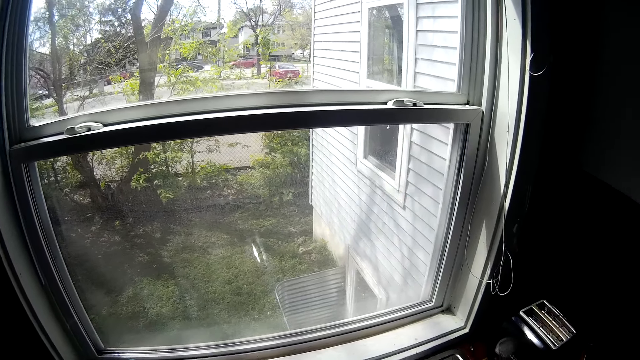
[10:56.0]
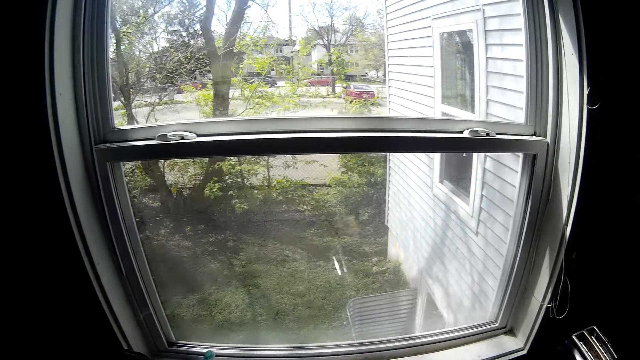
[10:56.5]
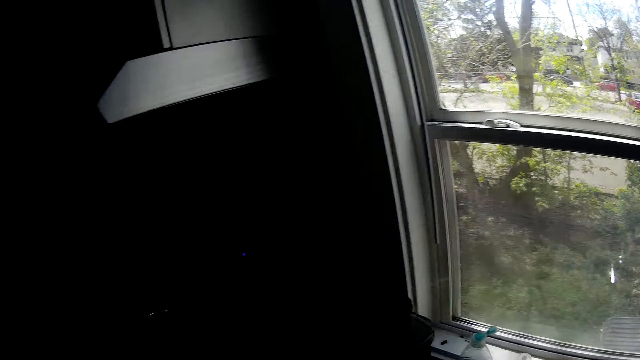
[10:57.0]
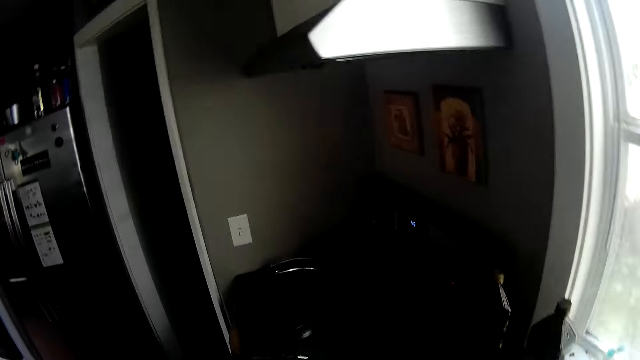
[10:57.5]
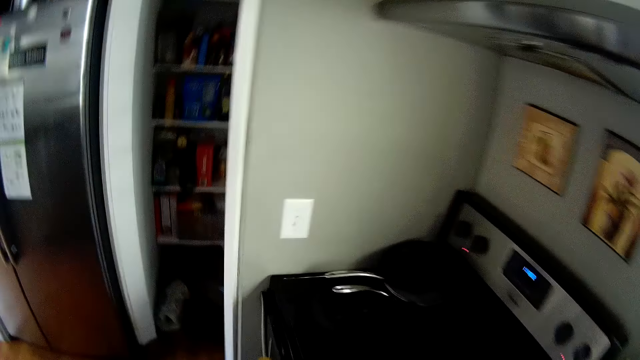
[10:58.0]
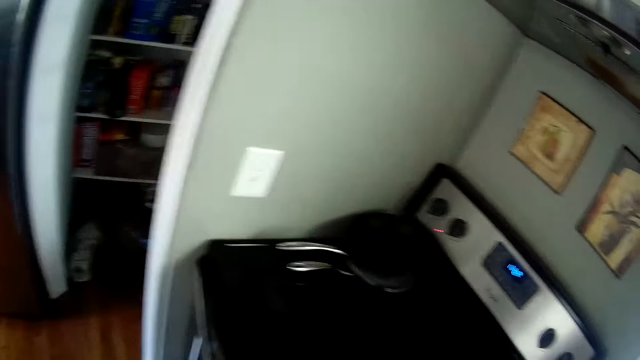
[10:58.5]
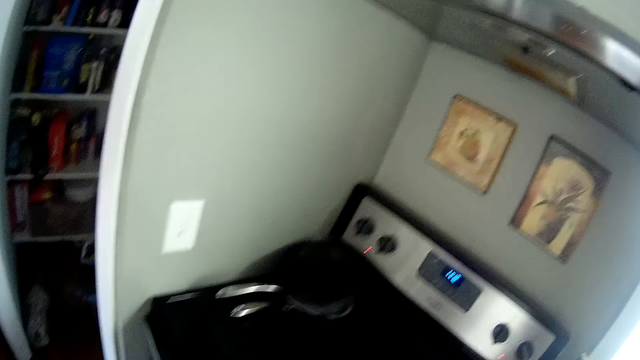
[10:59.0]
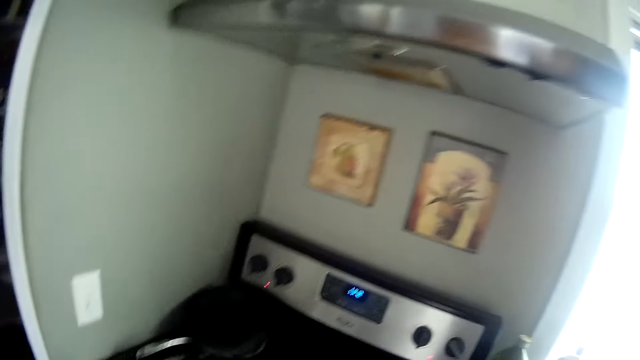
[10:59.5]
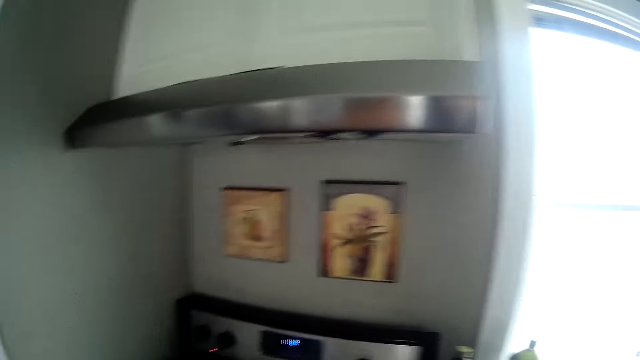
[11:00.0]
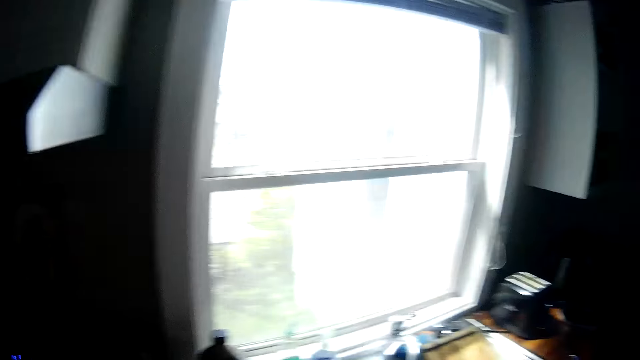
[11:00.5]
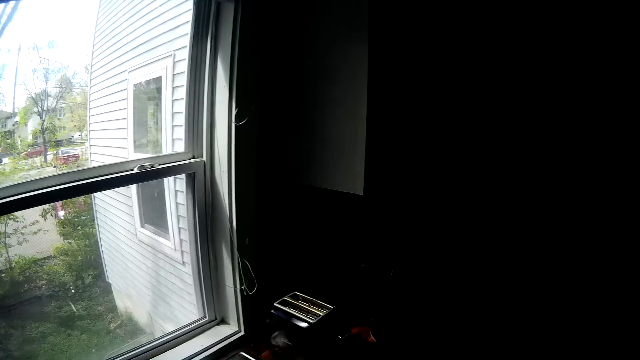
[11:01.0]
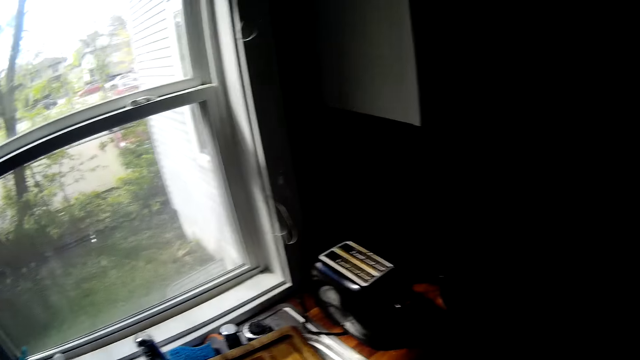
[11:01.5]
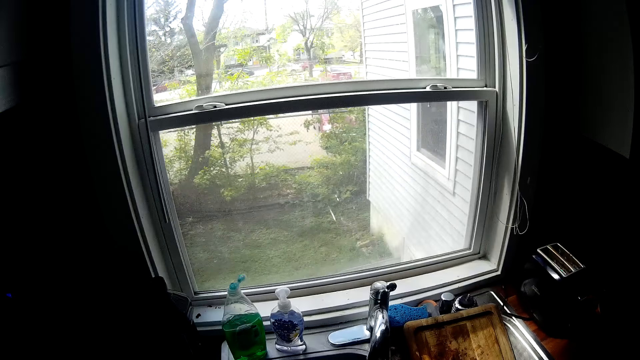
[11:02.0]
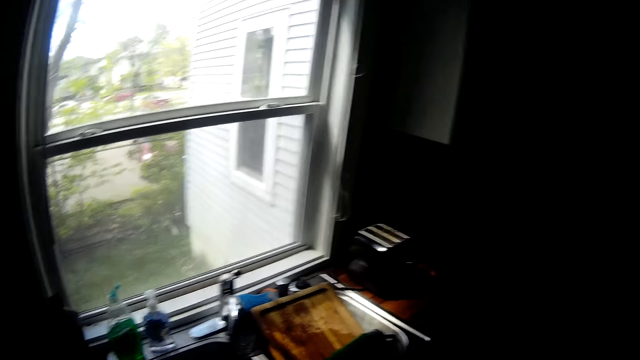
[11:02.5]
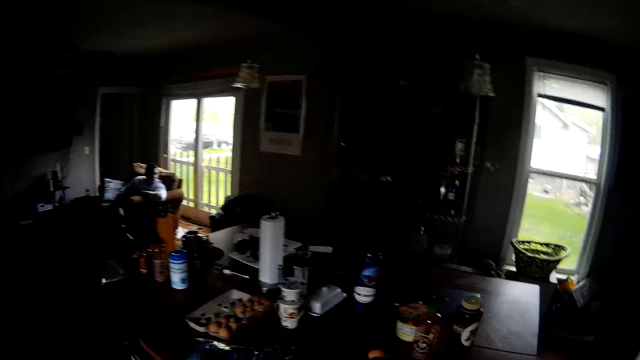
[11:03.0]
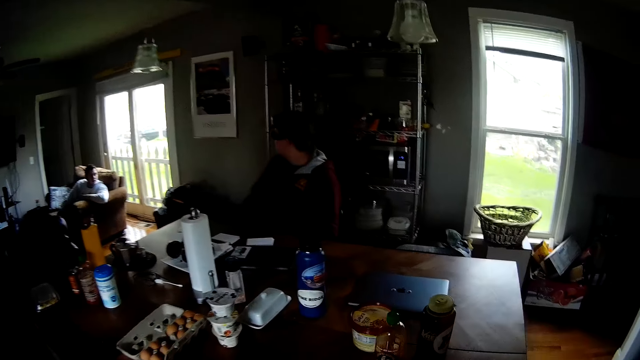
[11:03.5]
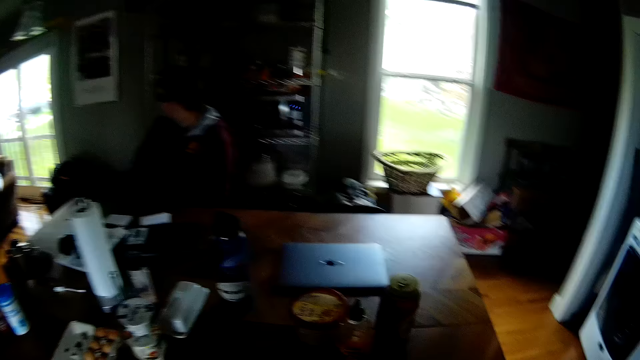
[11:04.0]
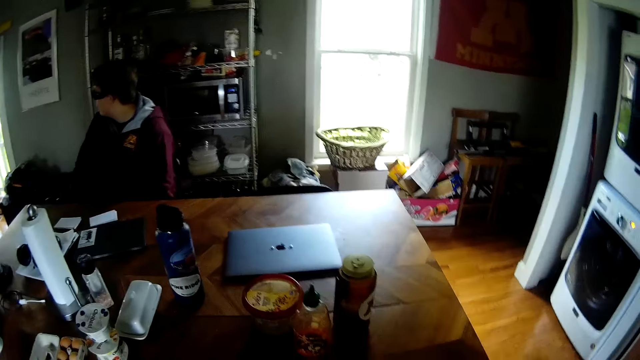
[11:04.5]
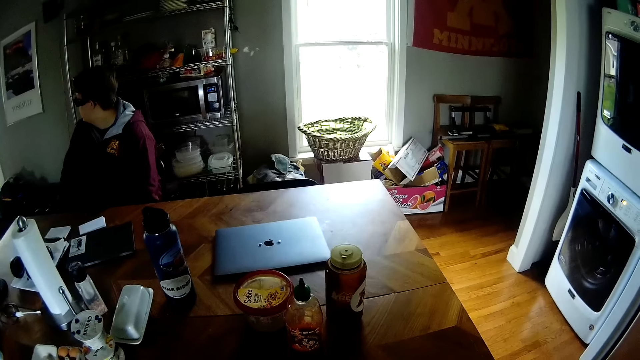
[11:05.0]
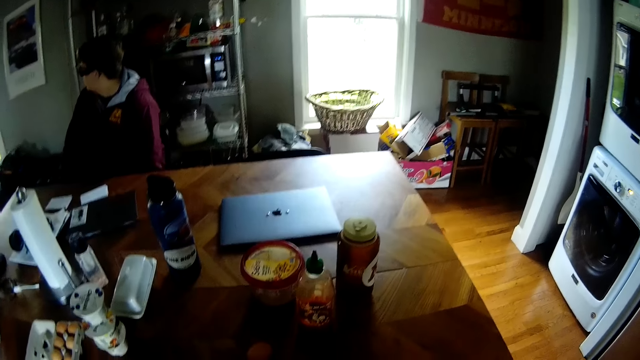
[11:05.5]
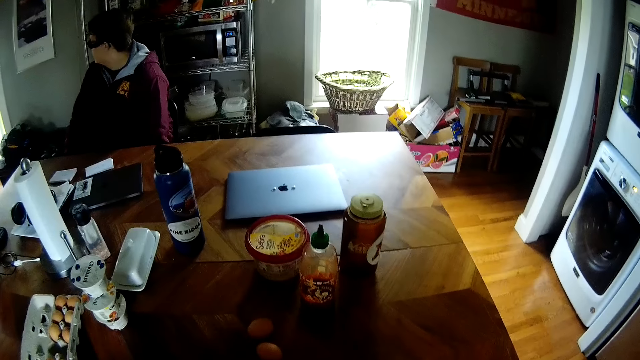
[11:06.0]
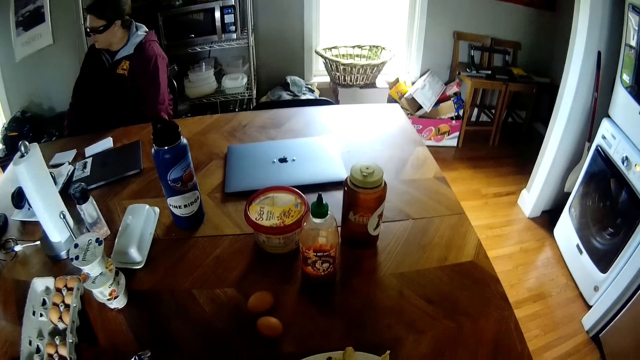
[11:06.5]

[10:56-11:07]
The camera wearer looks around the house. They walk around the house. They look around the house. They walk around the house. A man interacts with another man. The camera wearer stares at the table.

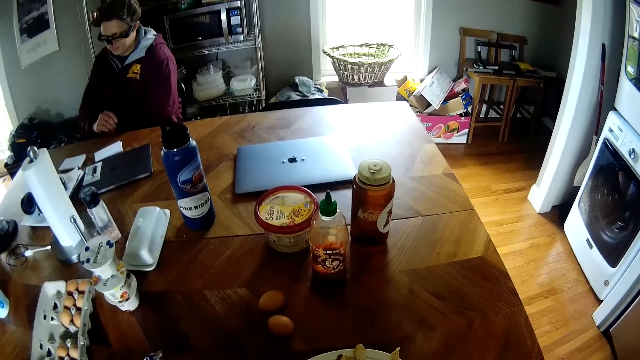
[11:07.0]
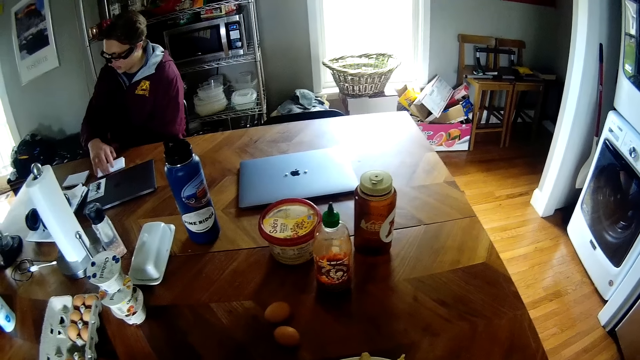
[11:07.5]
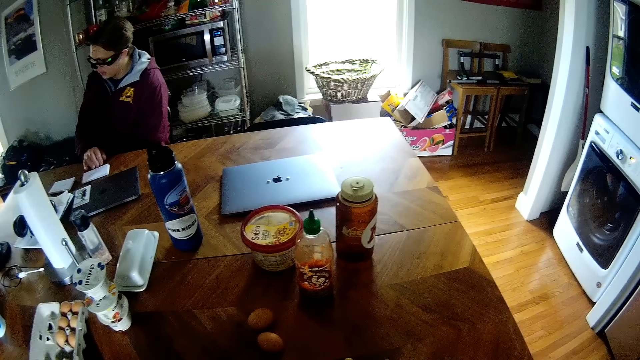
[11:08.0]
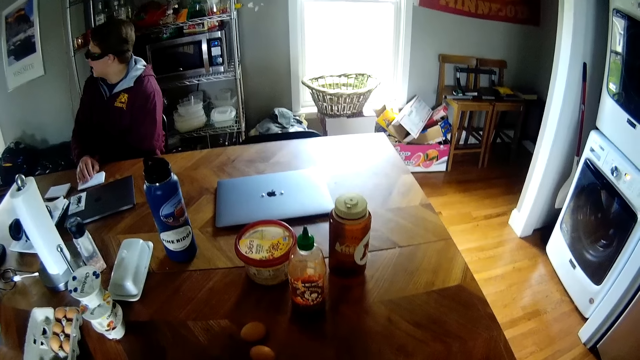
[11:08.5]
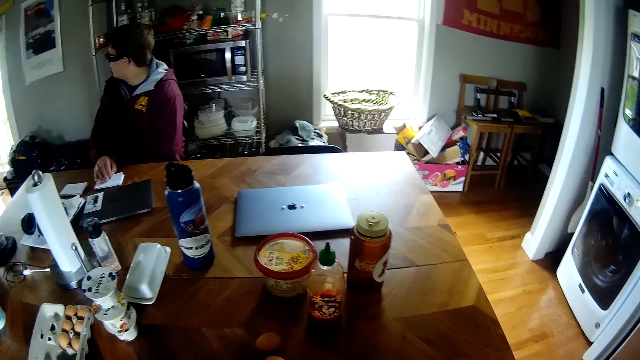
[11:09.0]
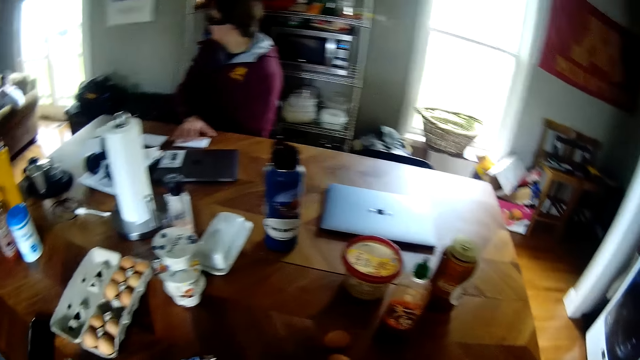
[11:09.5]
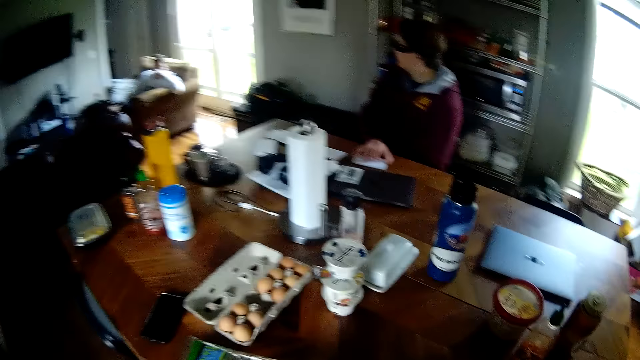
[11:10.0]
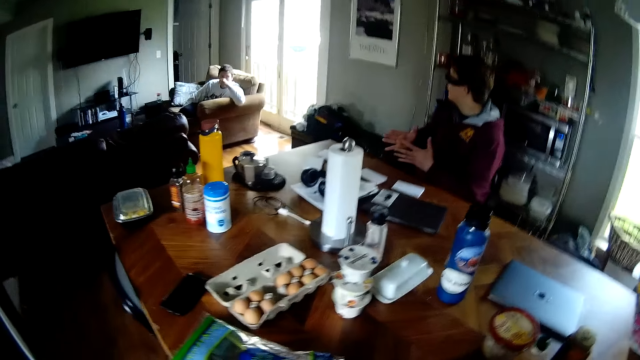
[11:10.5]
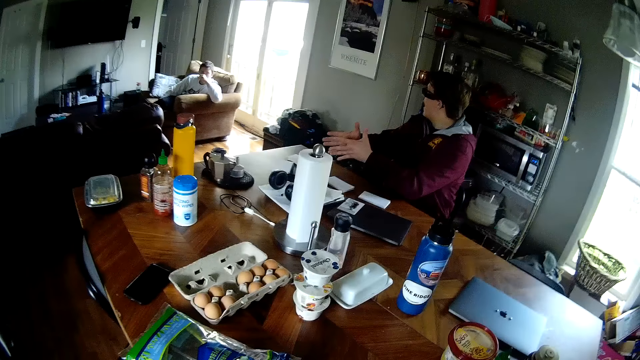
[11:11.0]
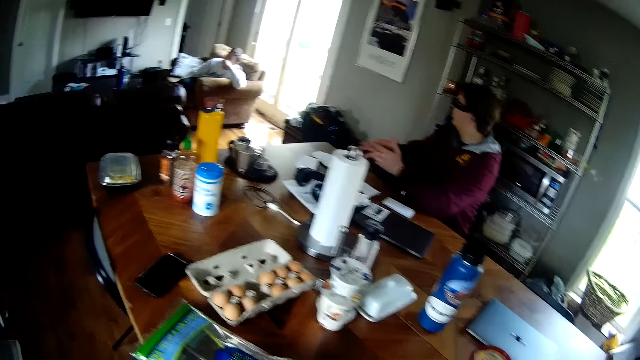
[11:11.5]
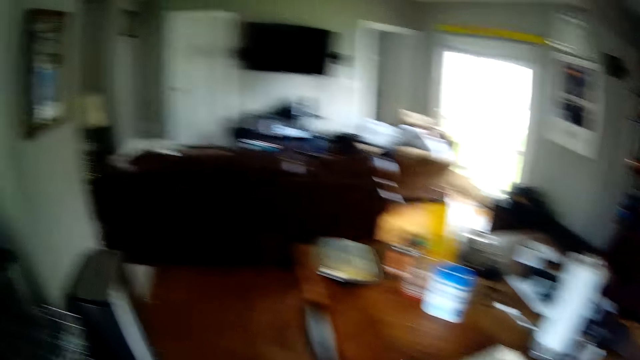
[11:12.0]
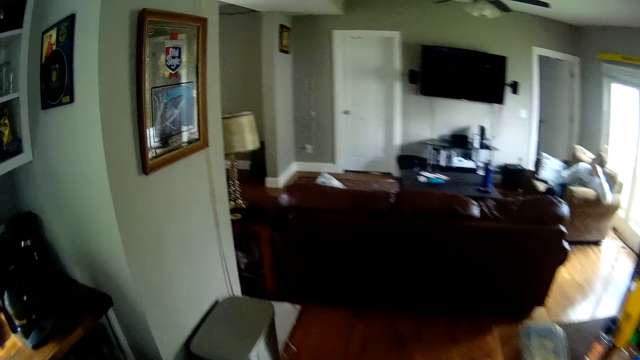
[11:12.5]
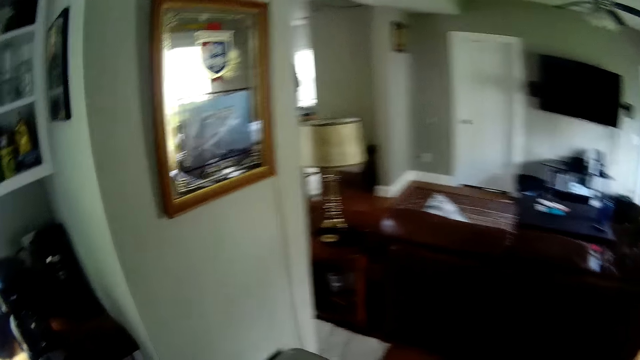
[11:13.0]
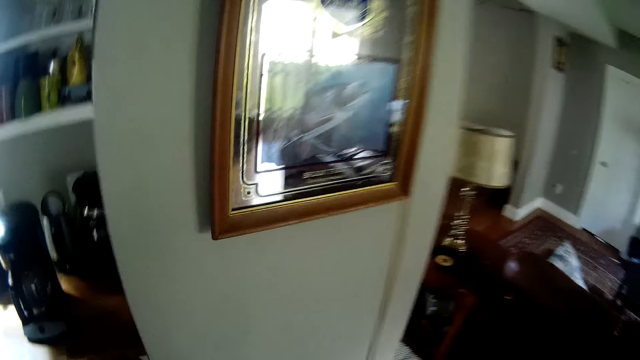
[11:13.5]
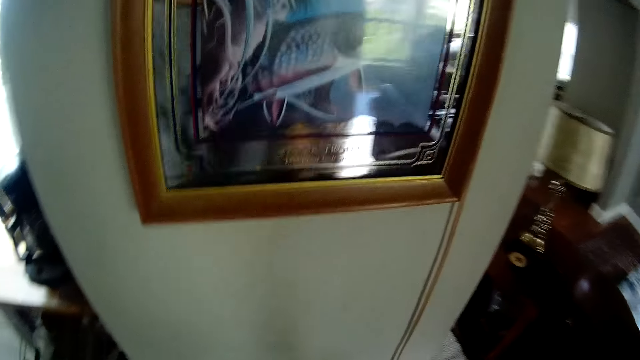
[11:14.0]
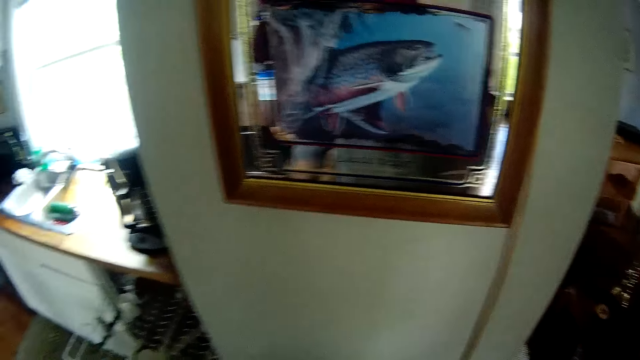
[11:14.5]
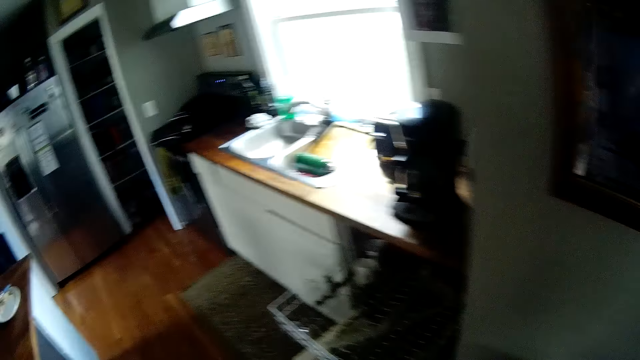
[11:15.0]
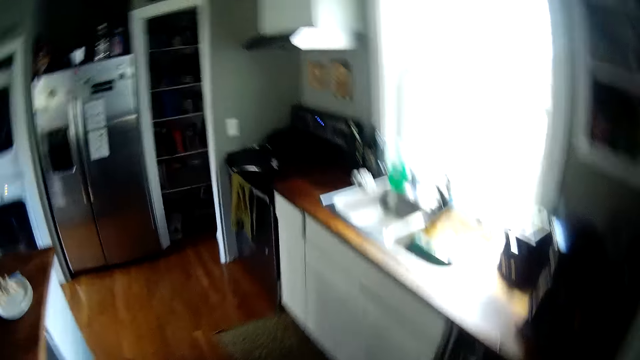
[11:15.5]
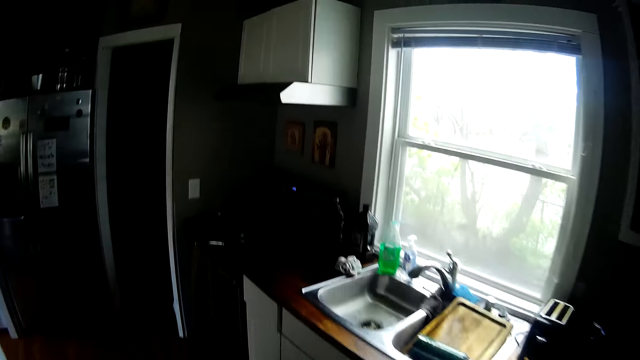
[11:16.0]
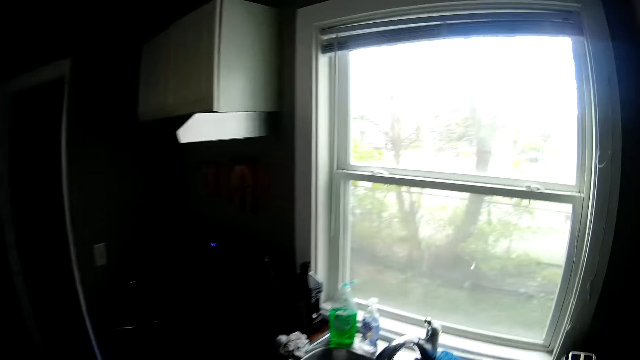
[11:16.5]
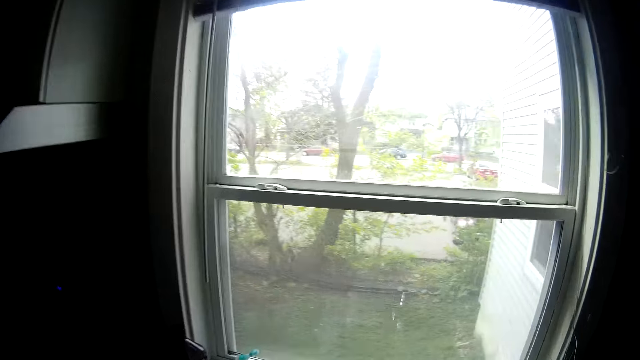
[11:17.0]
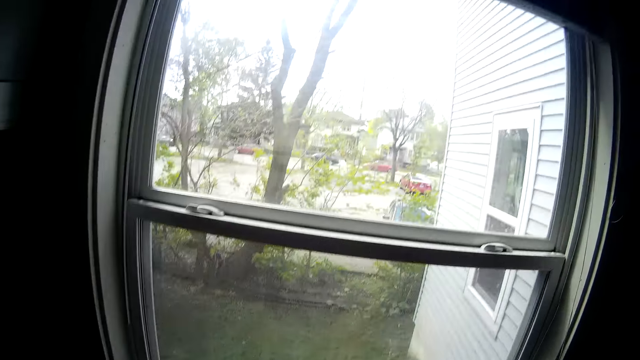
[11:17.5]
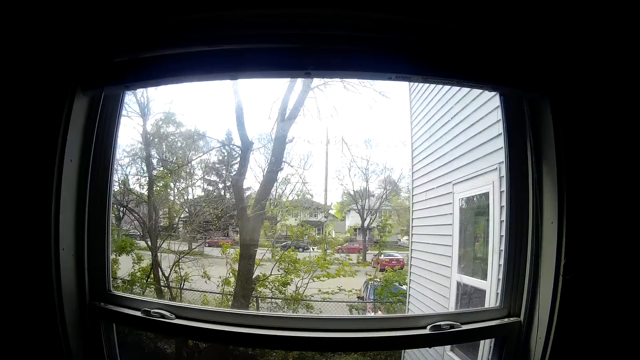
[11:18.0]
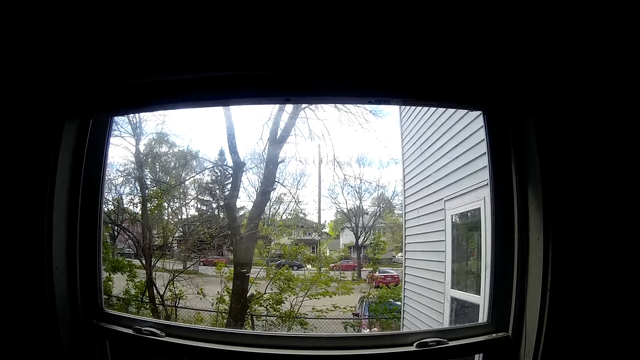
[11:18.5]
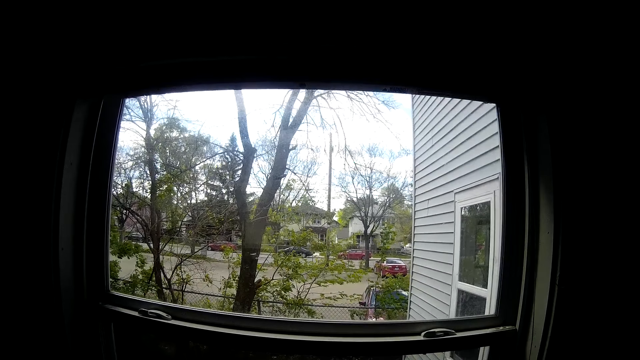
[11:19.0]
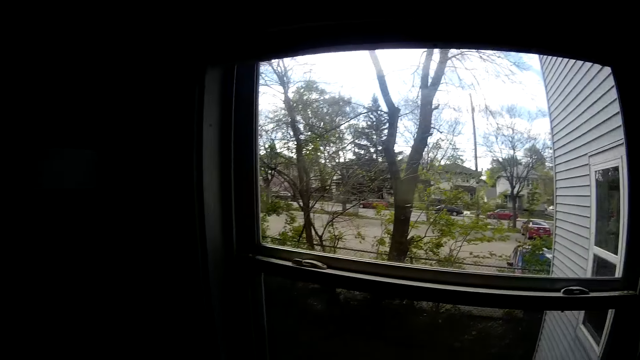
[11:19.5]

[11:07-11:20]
A man places his right hand on a pack of cards on the table. He holds the cards on the table. He talks to another person. The camera wearer looks around the house. They stare at the table. They walk around the house. They wash something in the sink.
